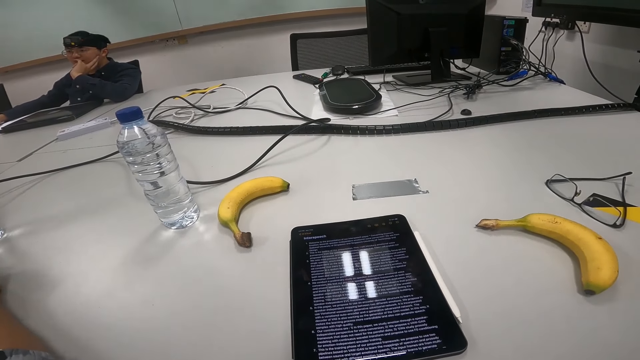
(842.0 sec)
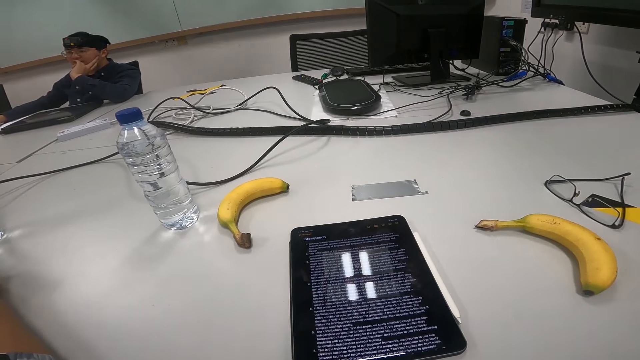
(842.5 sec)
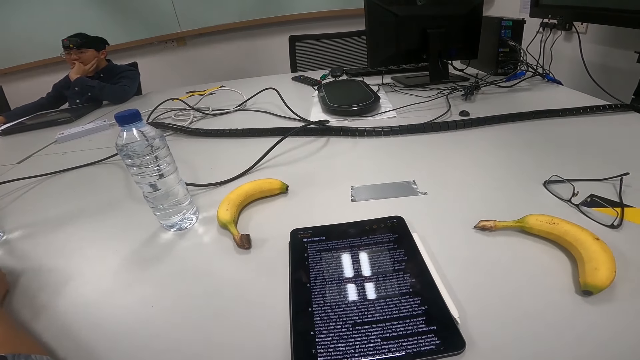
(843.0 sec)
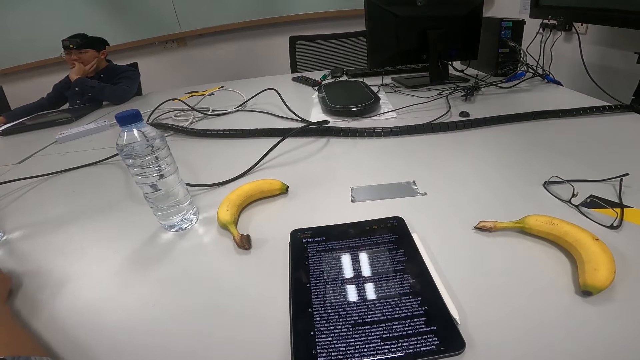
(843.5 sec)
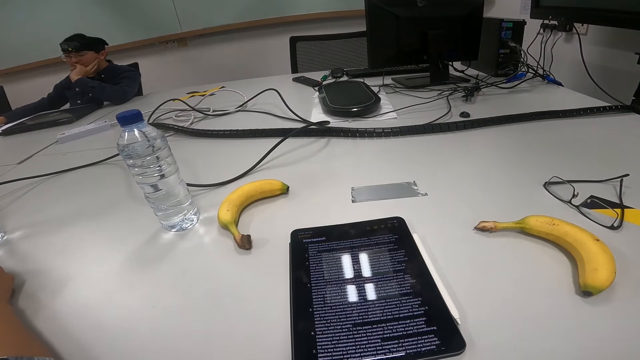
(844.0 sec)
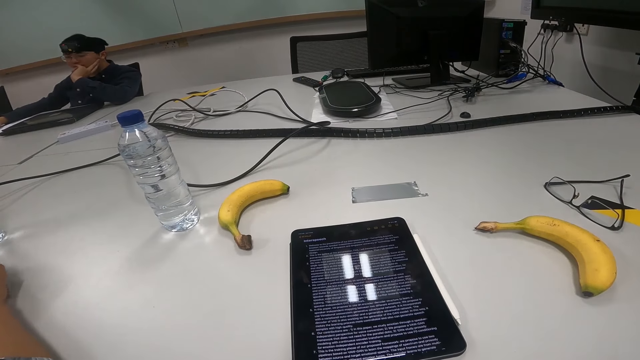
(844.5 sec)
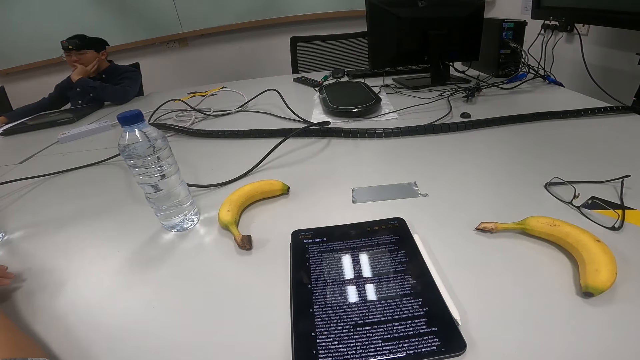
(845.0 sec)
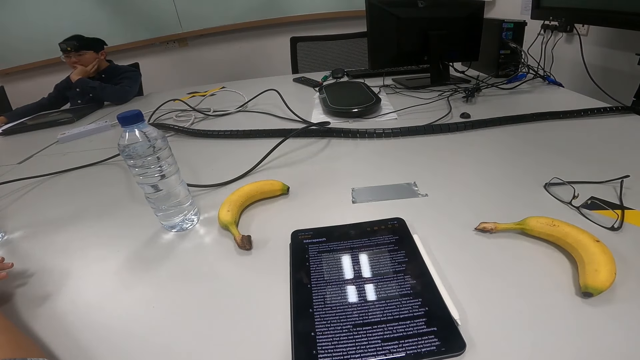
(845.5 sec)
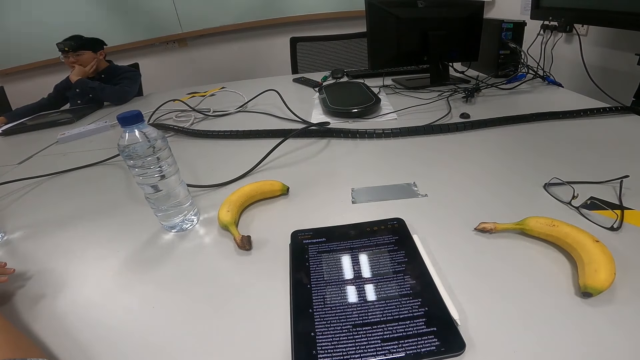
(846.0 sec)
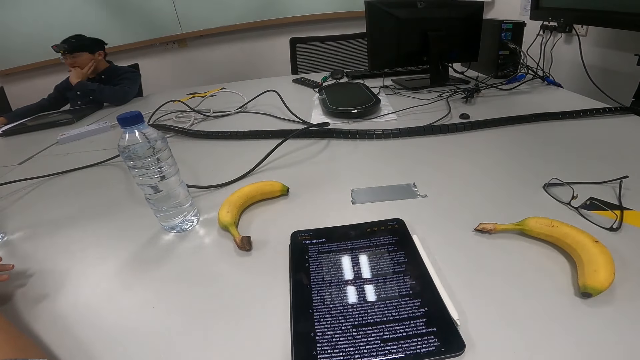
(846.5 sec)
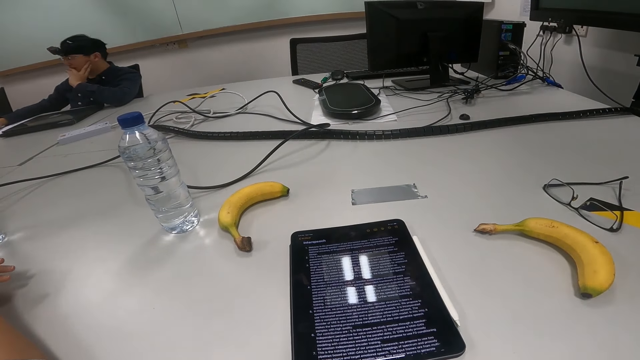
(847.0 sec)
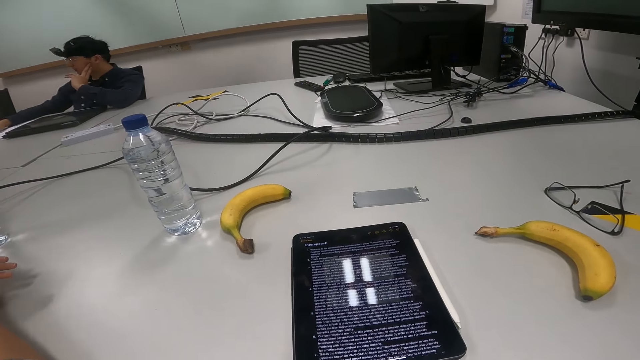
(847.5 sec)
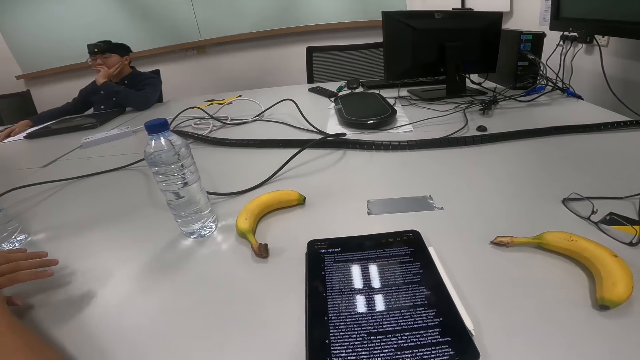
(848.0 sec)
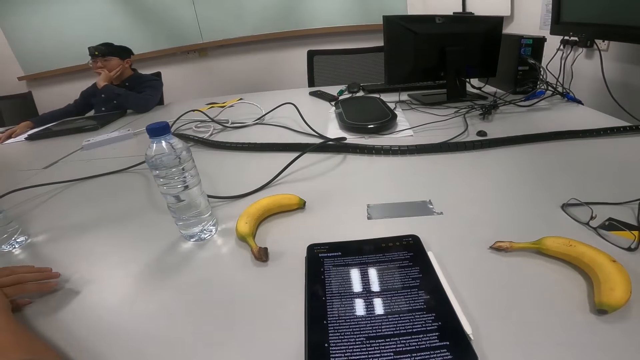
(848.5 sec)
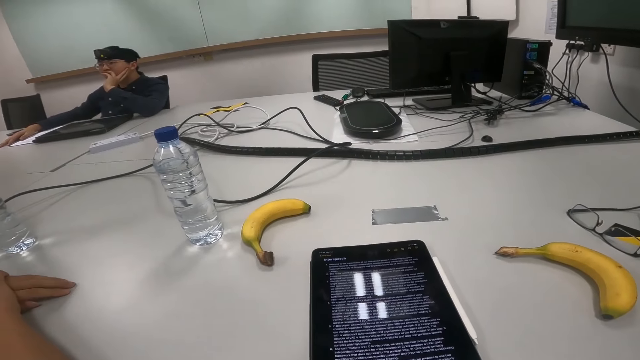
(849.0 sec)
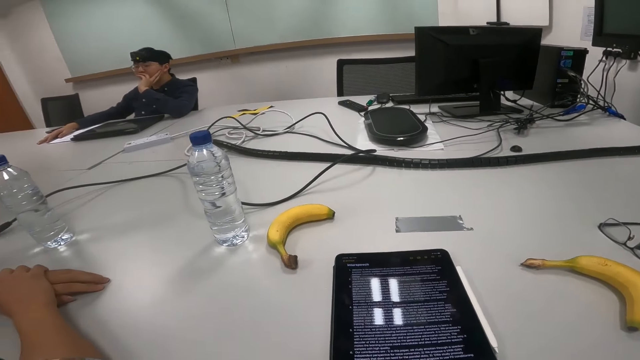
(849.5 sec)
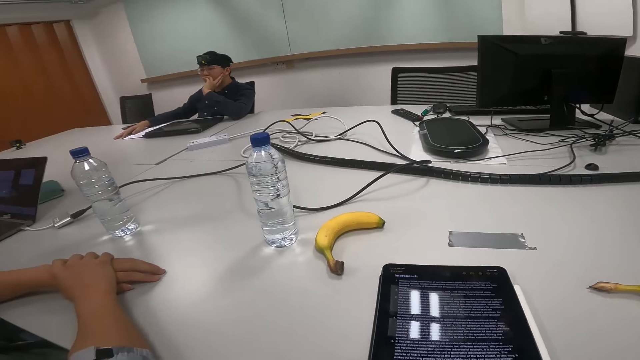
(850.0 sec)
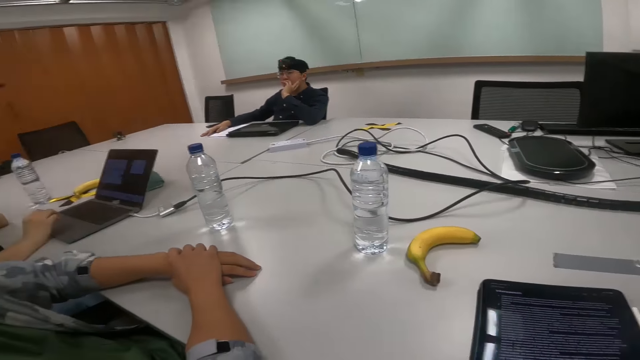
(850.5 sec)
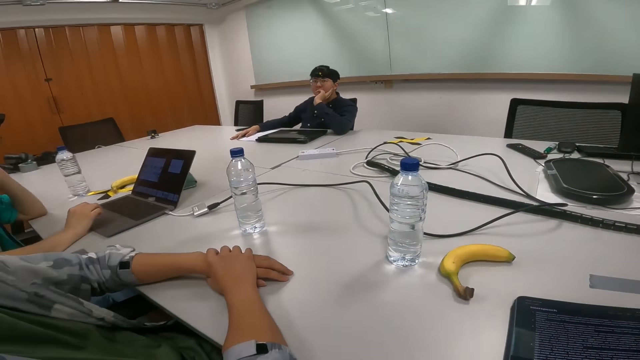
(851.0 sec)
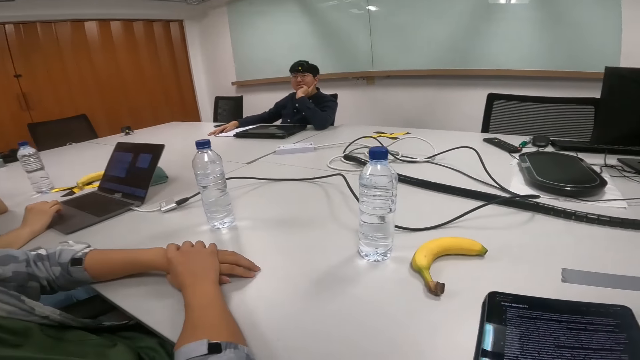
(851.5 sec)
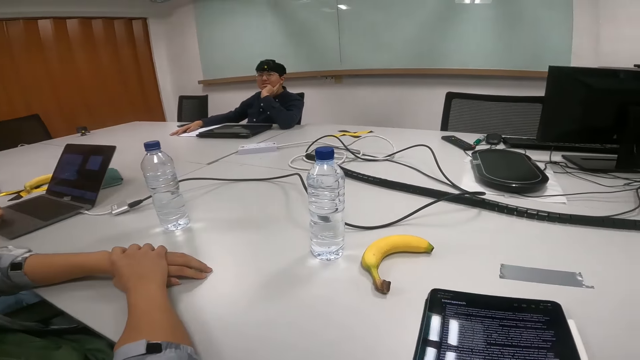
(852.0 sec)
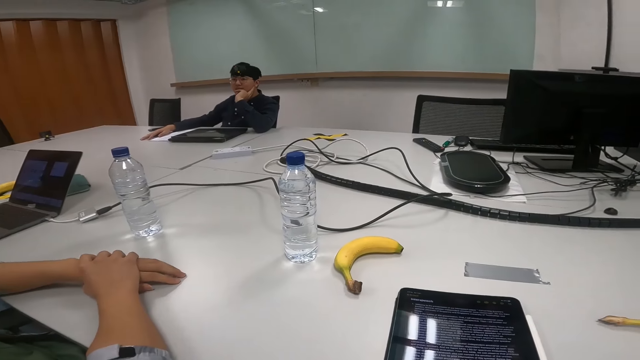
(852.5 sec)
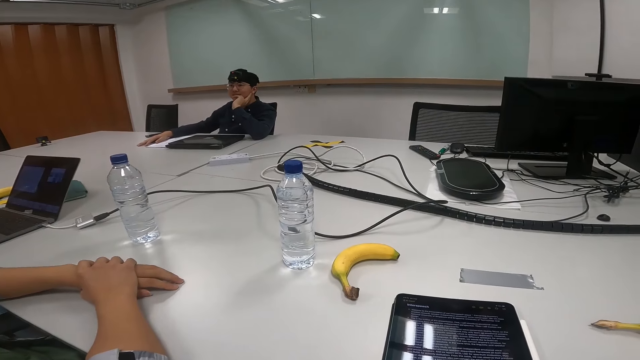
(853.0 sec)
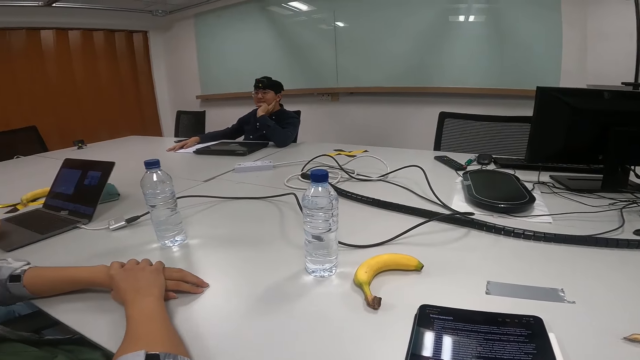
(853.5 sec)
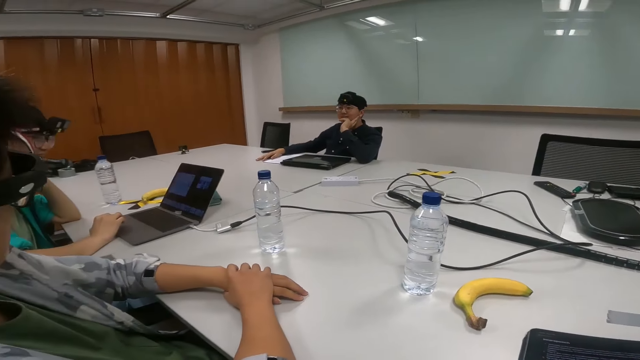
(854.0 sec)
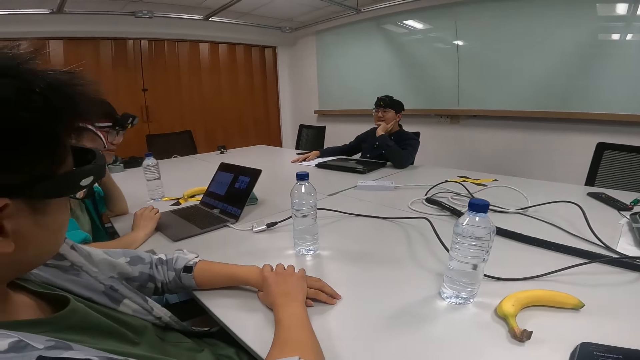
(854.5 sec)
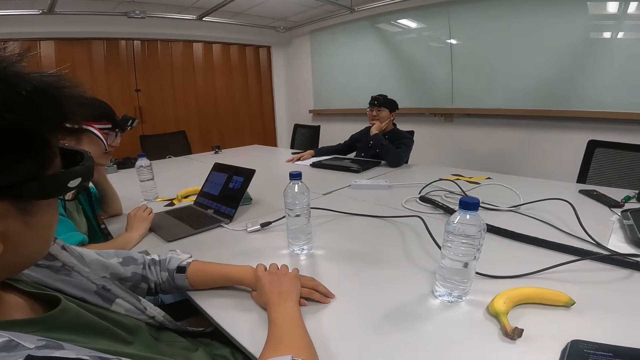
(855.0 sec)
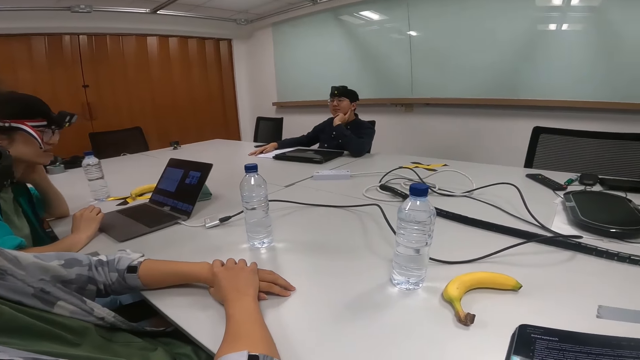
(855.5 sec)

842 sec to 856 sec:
A person nods the head. Another person clicks on a laptop. The first person nods the head.

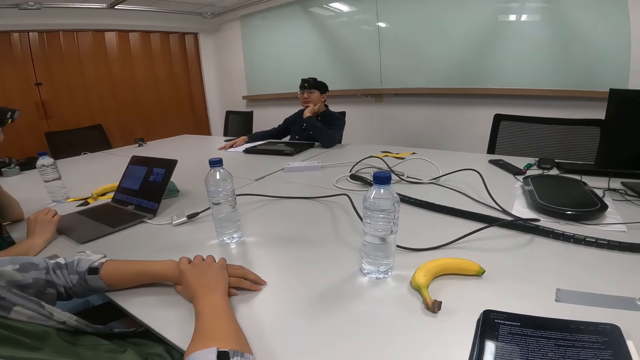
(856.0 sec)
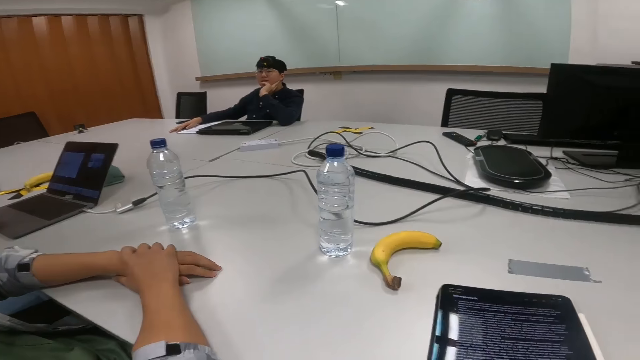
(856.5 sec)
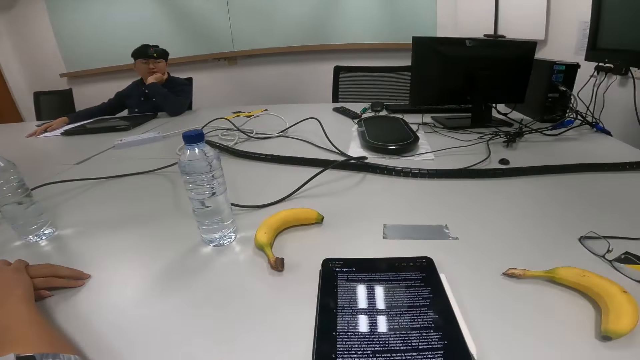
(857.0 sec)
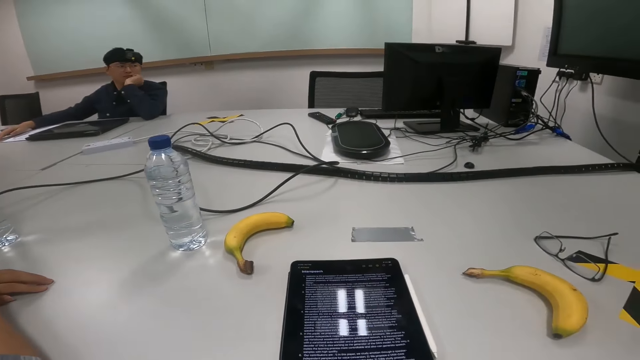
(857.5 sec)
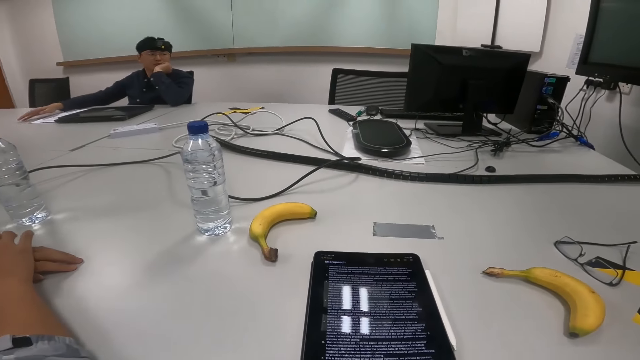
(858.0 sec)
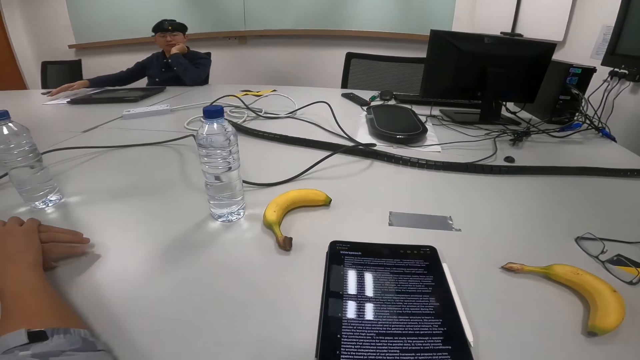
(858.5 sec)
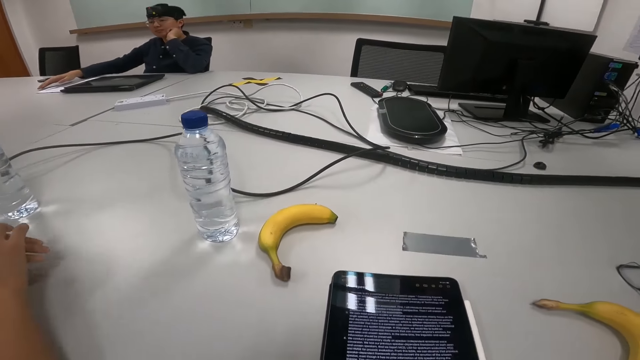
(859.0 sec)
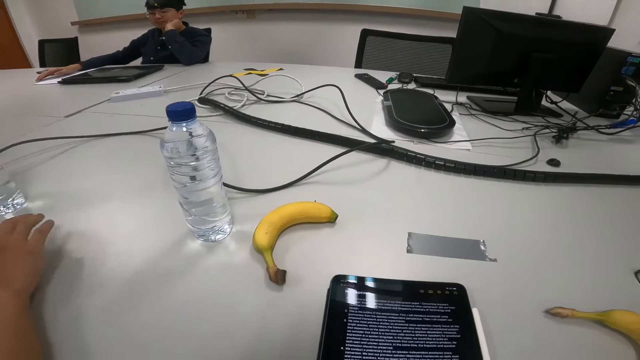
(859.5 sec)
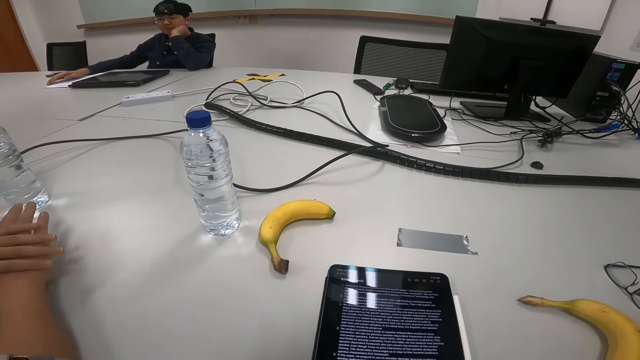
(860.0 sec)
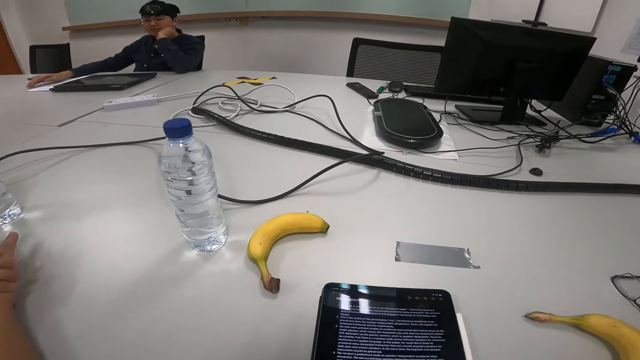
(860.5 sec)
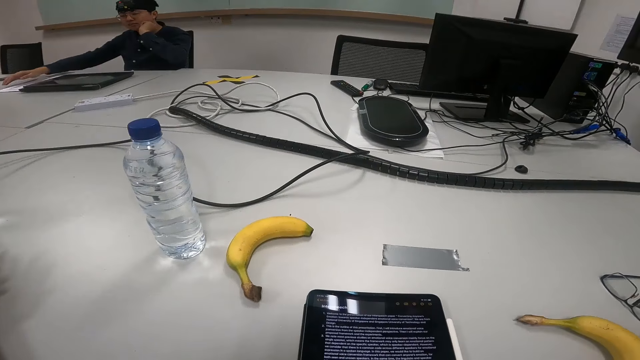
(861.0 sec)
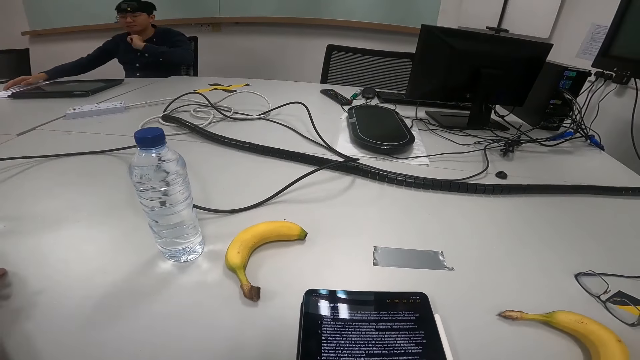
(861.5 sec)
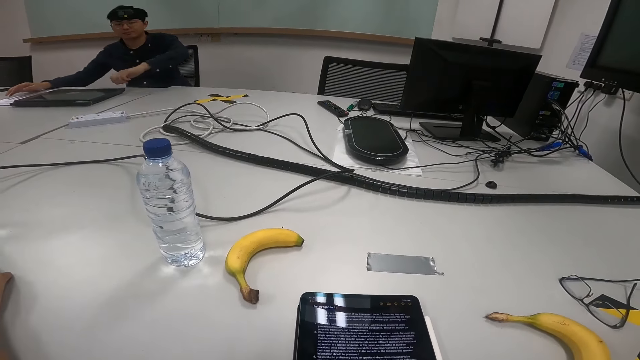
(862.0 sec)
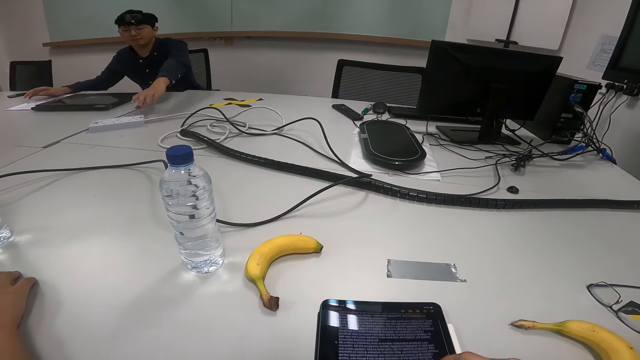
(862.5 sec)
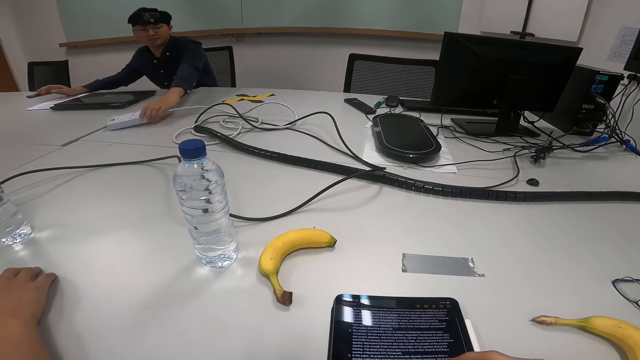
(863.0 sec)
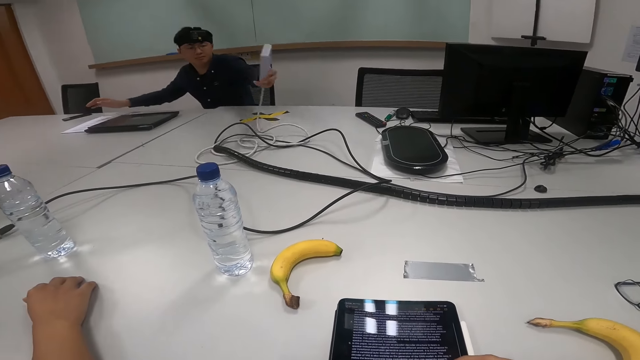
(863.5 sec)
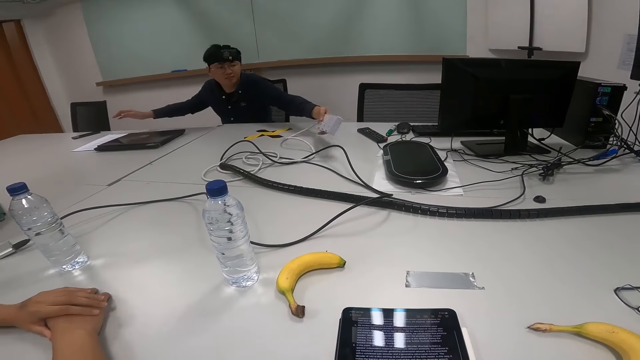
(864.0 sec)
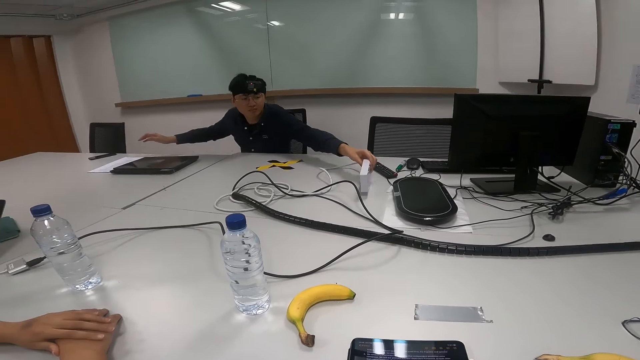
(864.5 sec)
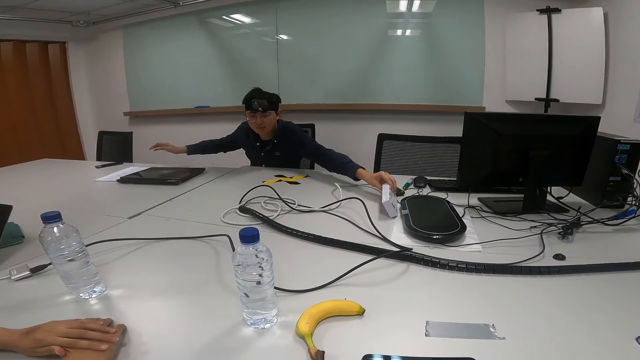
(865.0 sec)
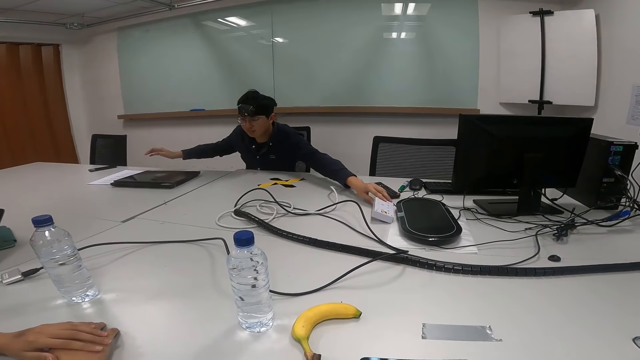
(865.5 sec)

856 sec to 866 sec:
A person sways hands. Another person moves an extension on the table further and a chair too. The other person picks up the extension on the table and puts the extension on the table.
